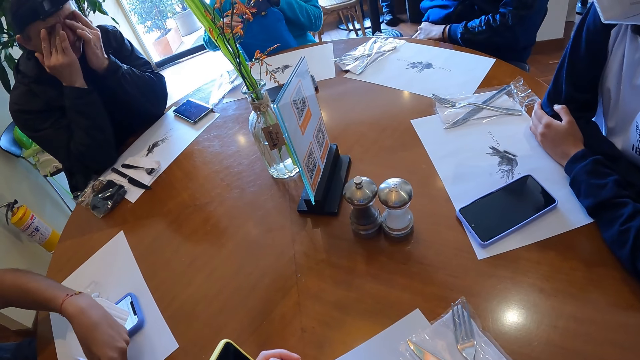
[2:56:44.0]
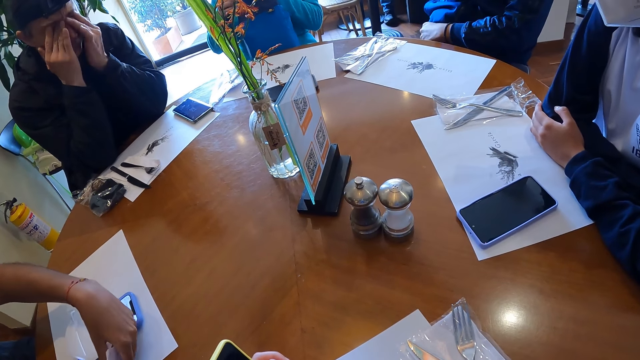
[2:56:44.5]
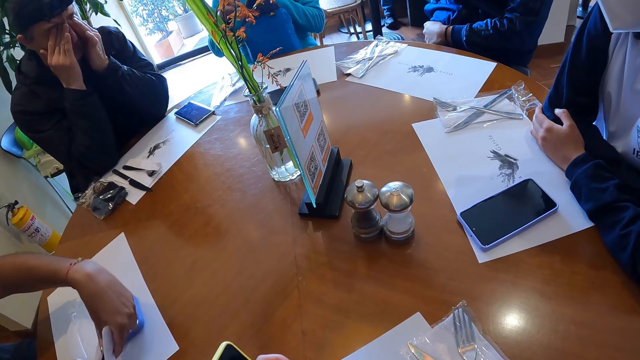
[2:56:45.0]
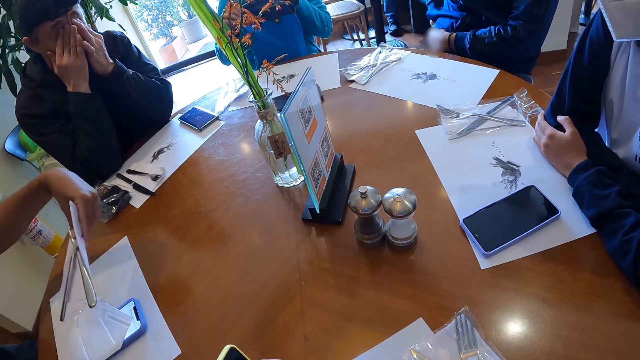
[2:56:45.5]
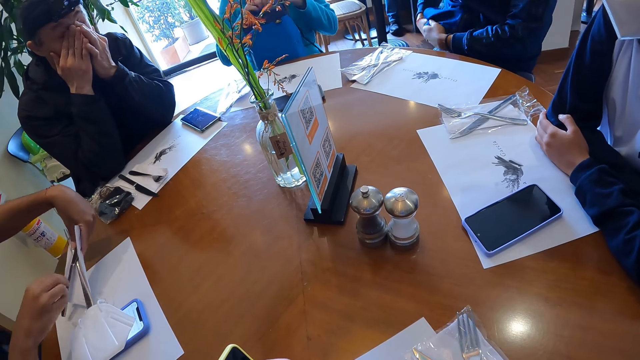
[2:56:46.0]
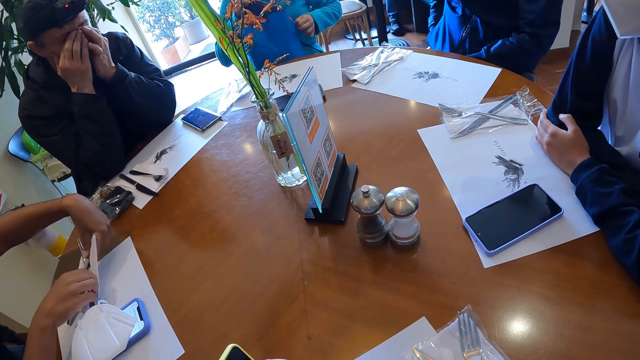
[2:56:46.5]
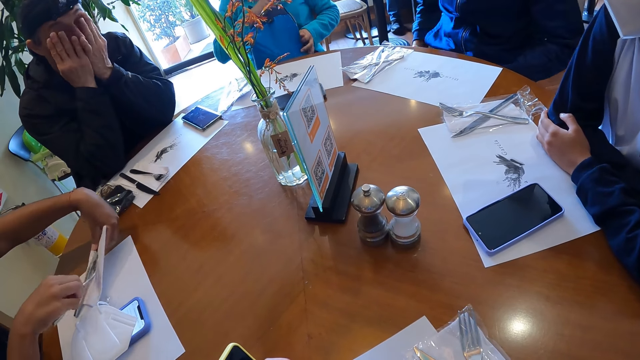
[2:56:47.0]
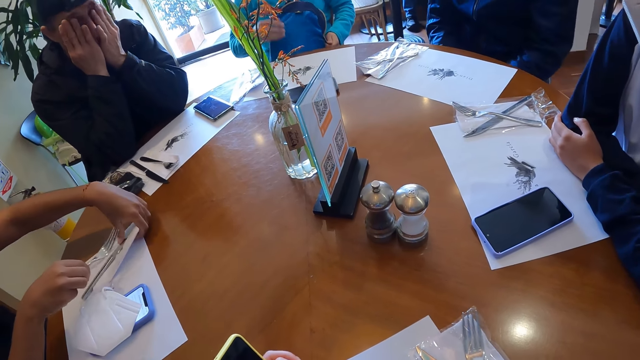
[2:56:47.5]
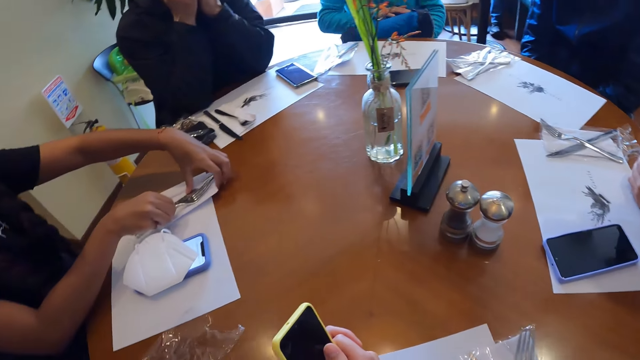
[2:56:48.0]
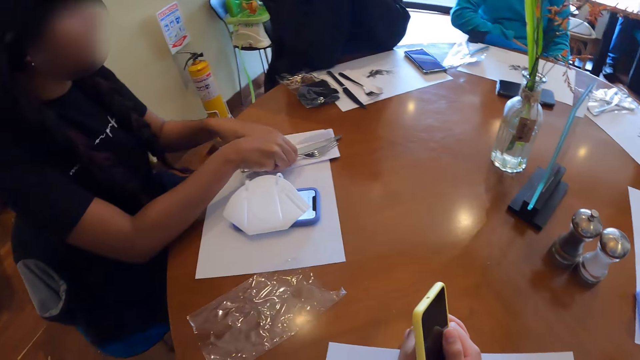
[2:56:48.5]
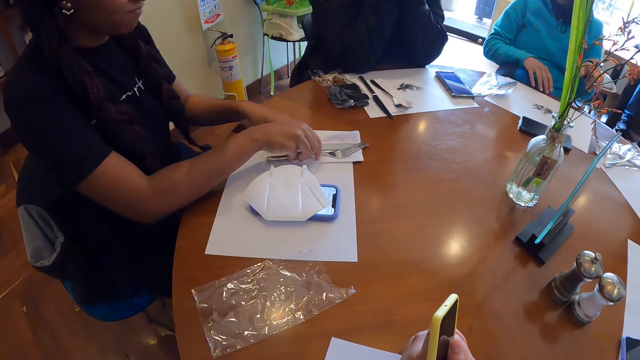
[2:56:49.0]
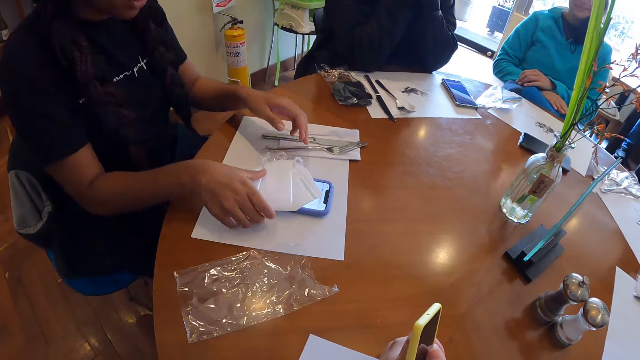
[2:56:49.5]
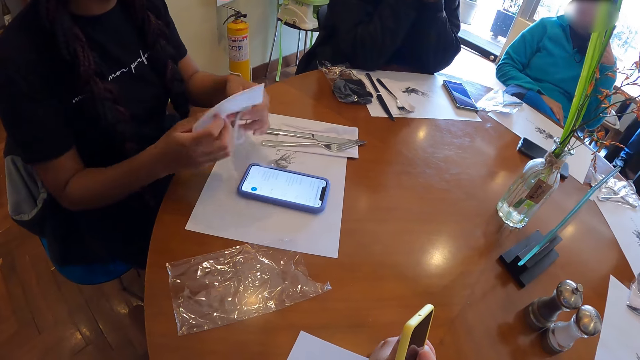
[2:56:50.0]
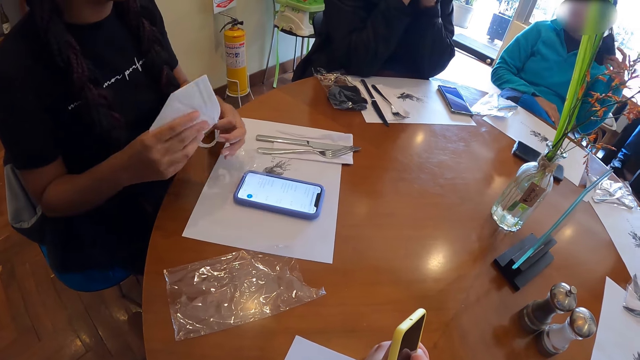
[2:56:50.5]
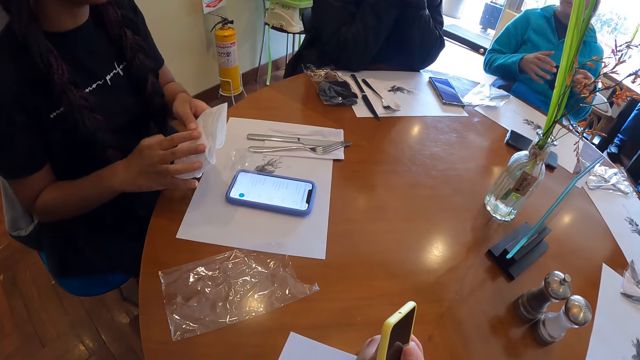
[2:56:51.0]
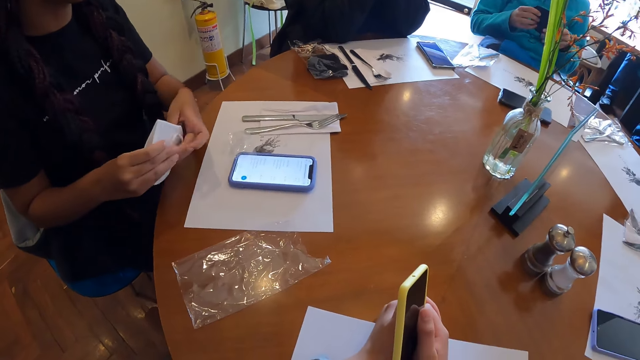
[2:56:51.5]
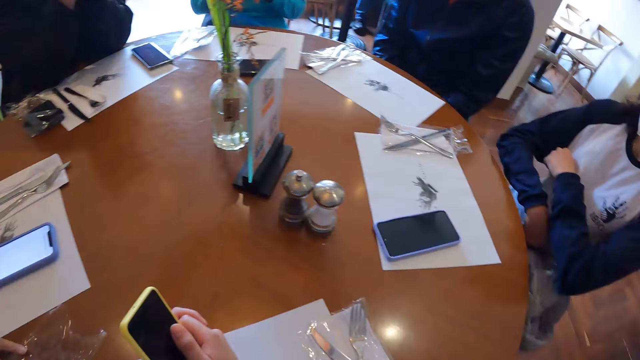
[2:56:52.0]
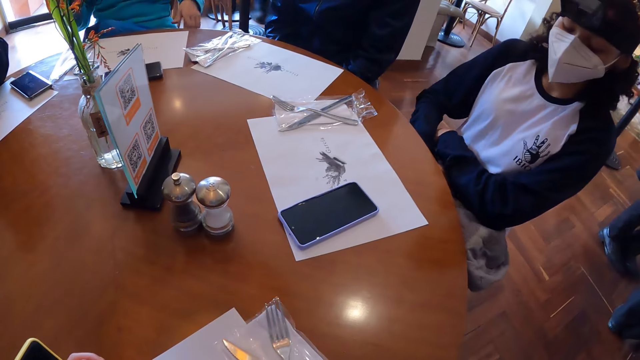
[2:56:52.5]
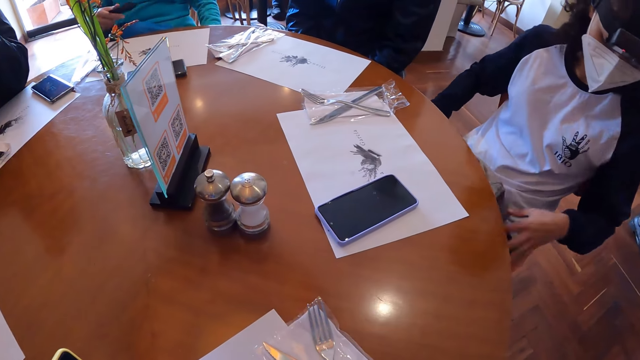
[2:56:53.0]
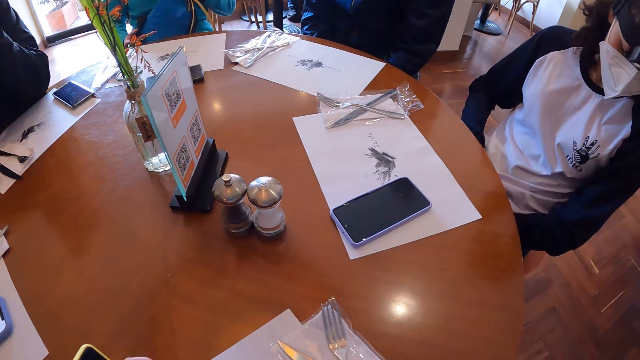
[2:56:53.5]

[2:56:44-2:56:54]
The woman arranges cutleries with her hands on the table. The woman takes a mask from the table with her hands. Another woman removes a mask from her face with her hand. The first woman folds the mask with her hands.

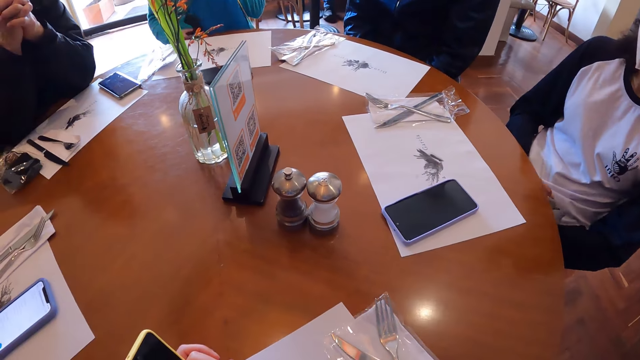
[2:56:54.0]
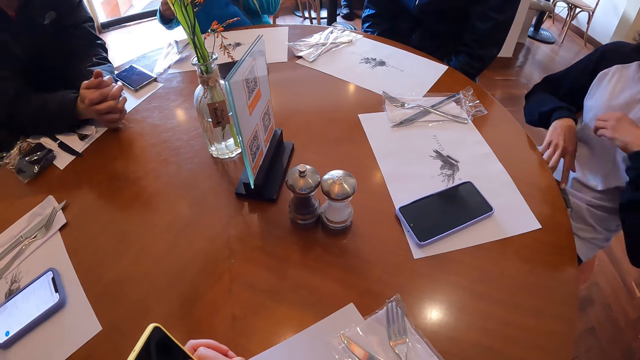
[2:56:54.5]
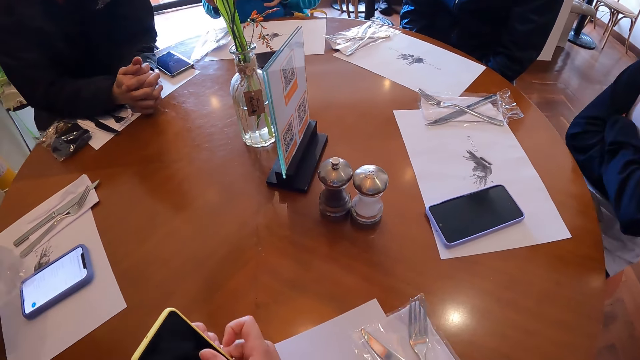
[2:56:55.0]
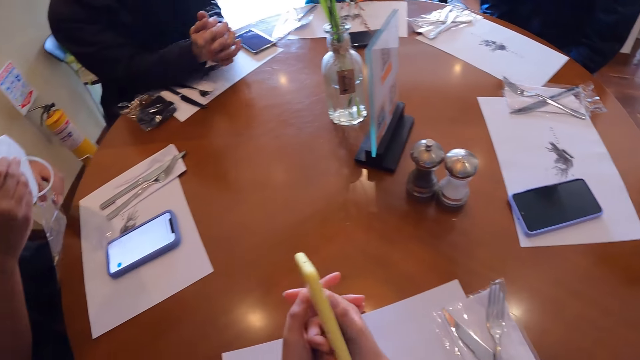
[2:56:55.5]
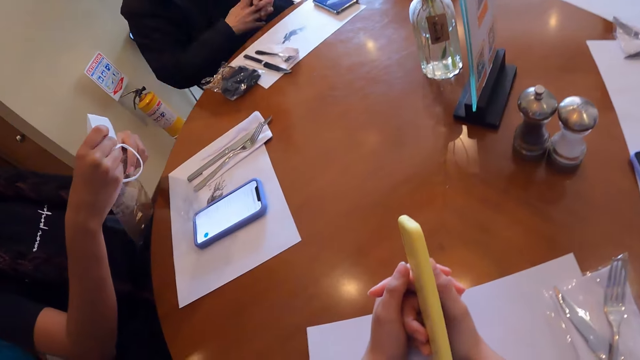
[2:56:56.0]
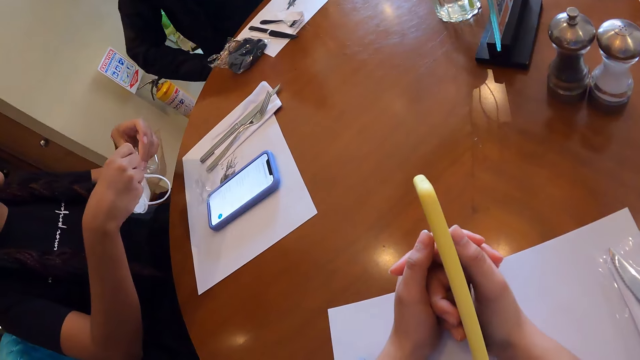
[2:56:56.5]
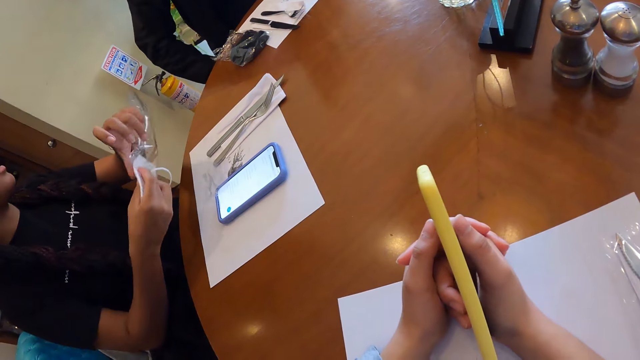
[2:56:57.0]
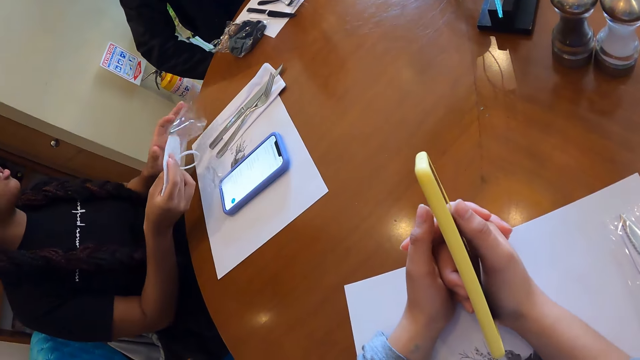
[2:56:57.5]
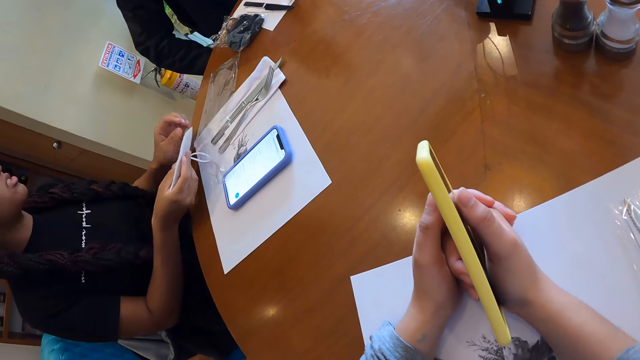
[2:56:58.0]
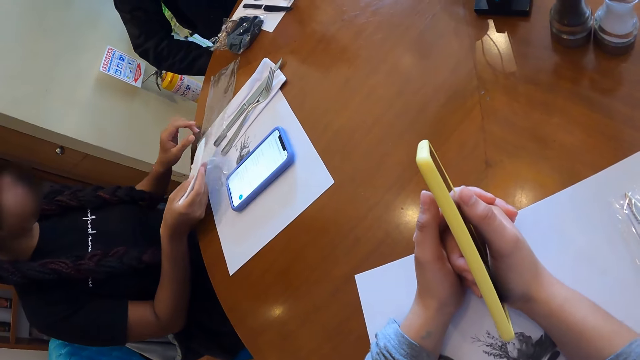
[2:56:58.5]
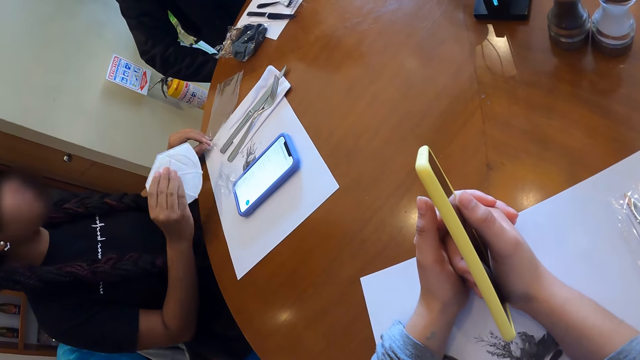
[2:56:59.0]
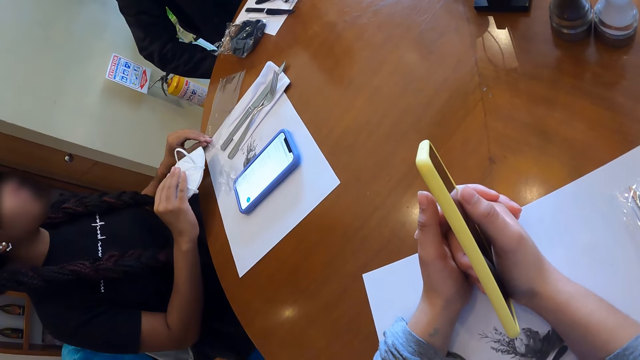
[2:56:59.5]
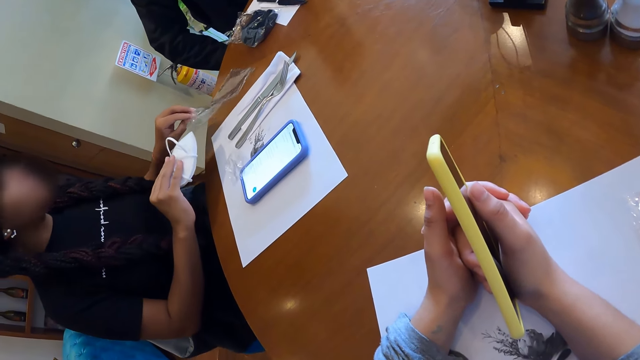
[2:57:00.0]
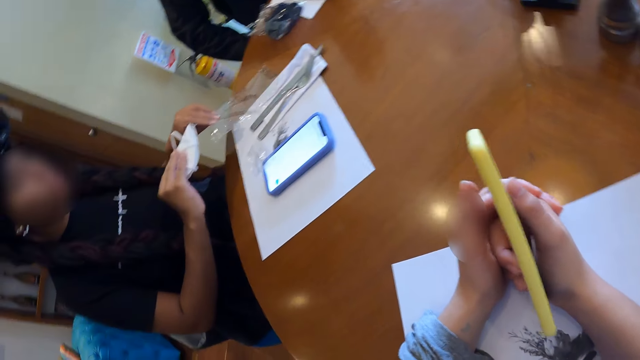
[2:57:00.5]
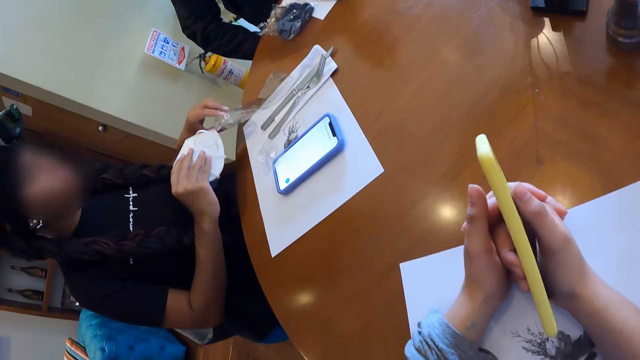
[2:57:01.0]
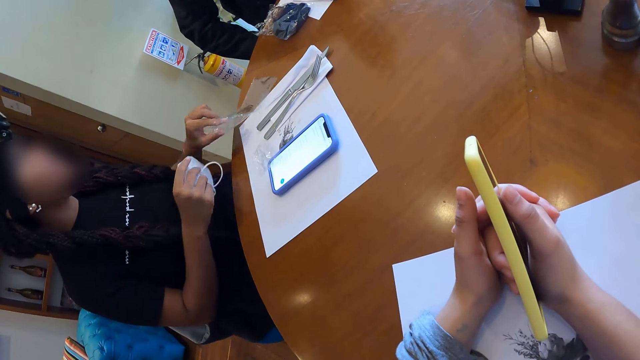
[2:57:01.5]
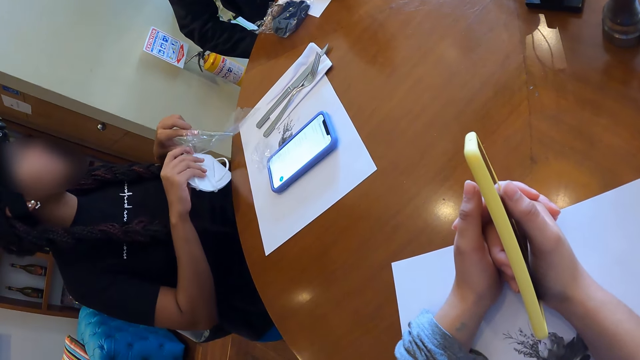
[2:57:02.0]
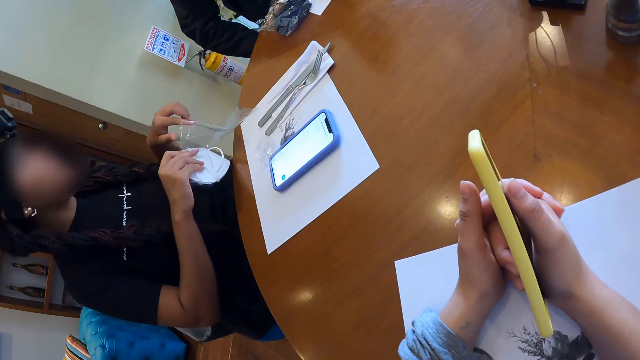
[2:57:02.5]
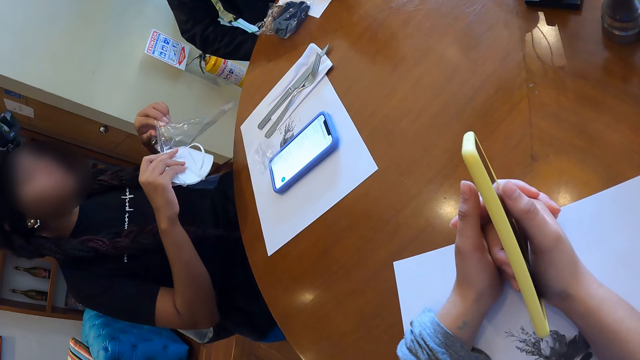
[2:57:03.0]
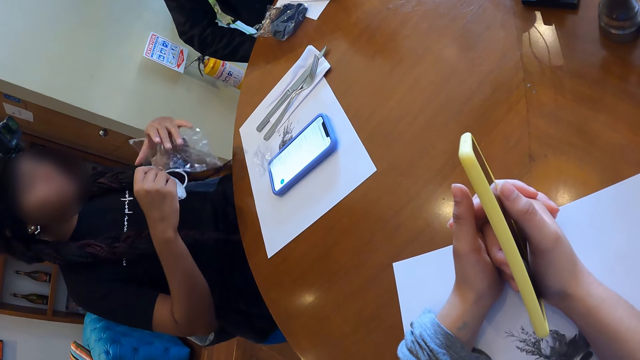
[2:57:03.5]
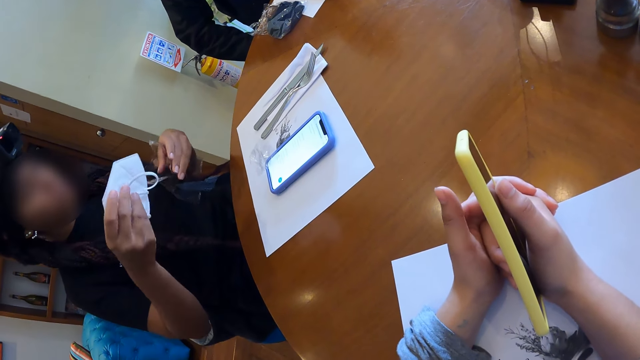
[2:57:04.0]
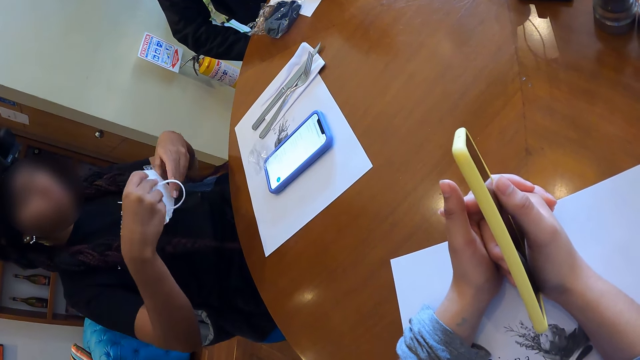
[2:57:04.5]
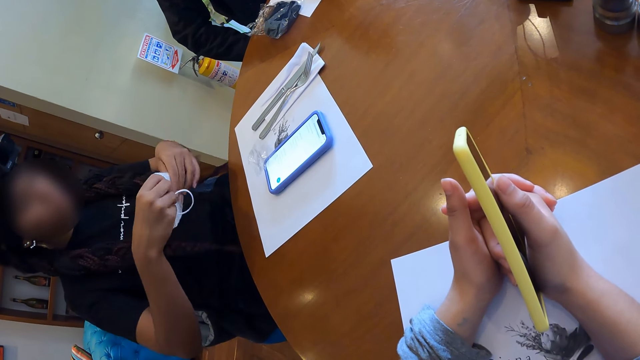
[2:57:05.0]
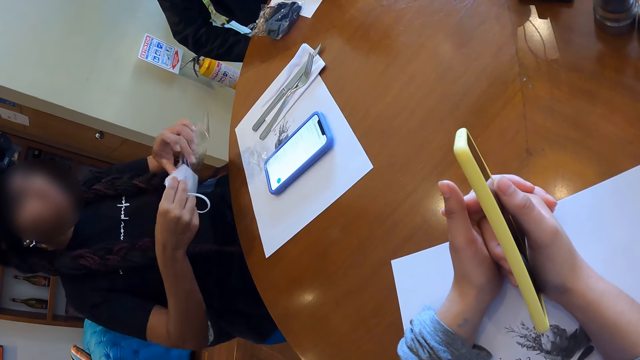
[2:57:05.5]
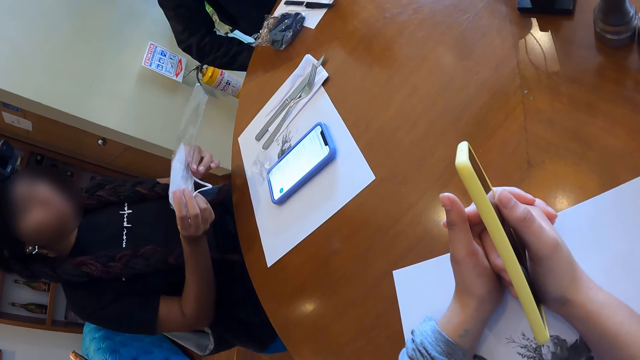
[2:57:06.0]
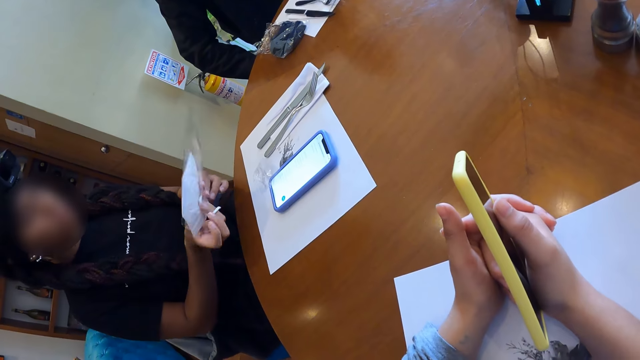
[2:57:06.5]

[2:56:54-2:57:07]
The camera wearer flips the phone. They look around. The woman puts the mask in her hand inside a nylon. The woman interacts with the man.
